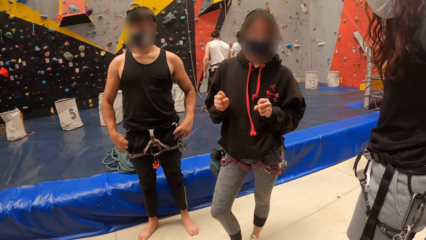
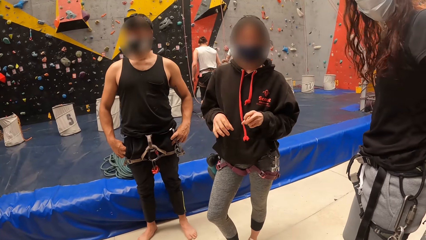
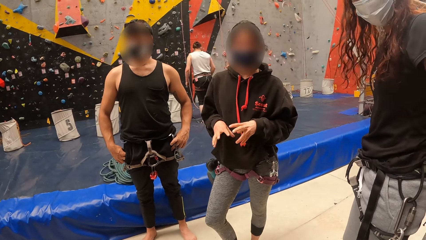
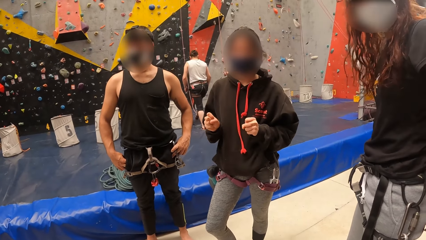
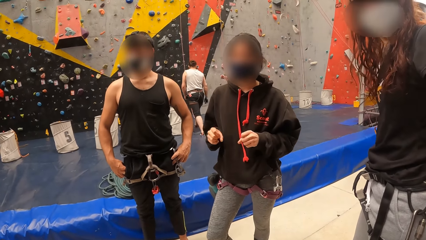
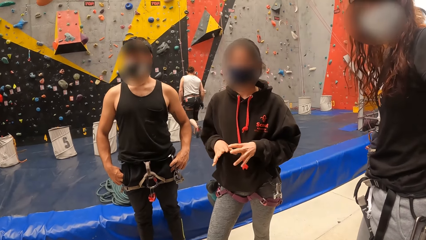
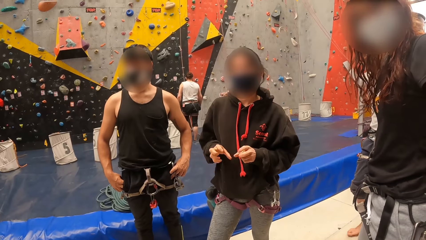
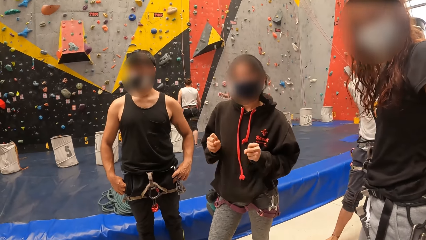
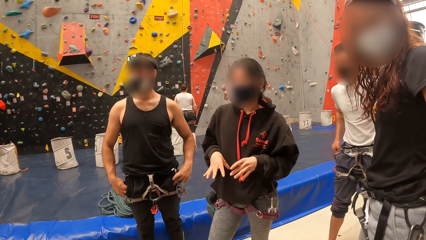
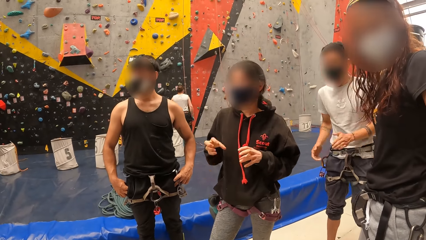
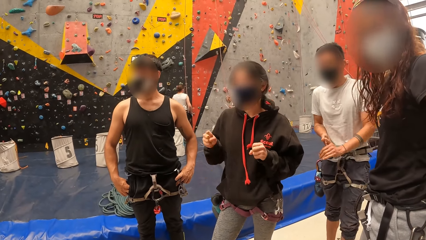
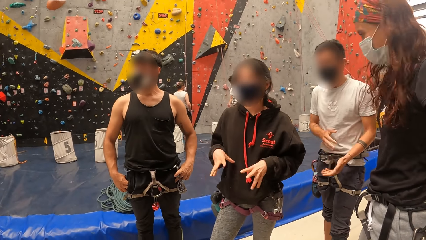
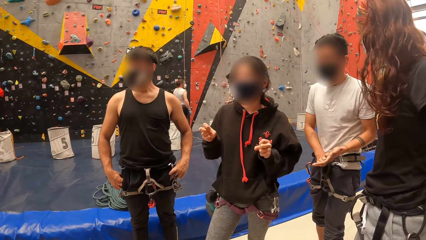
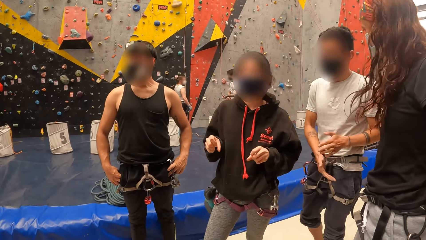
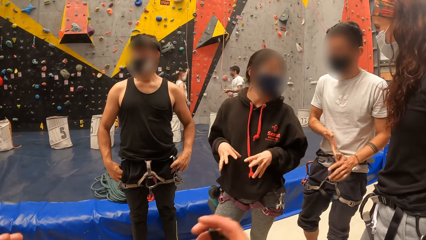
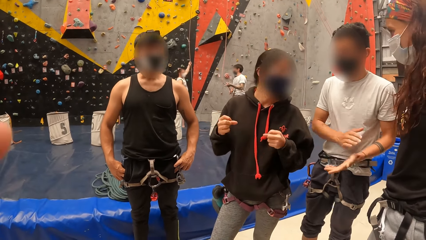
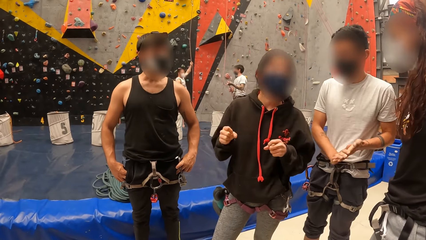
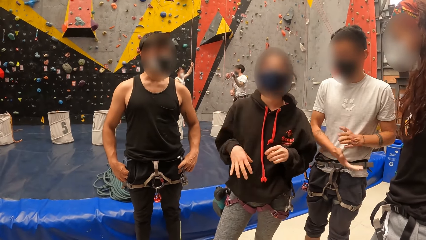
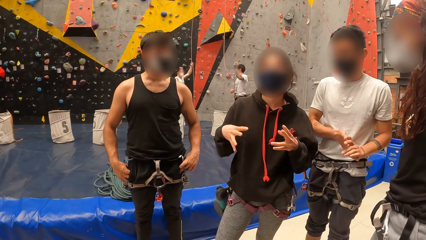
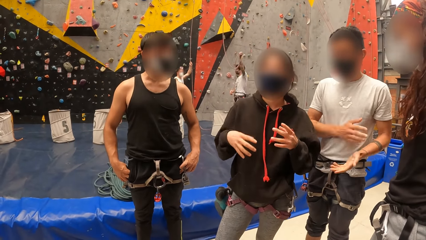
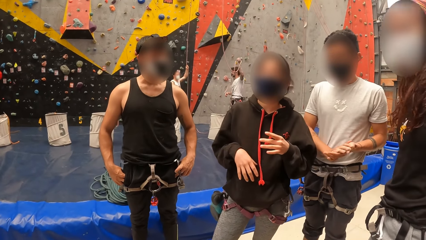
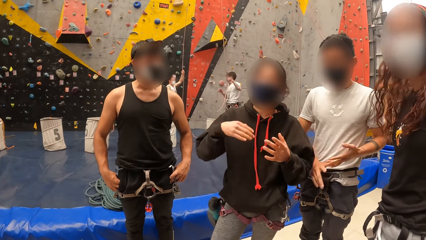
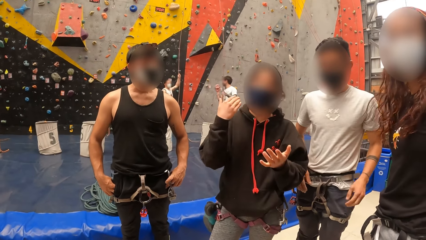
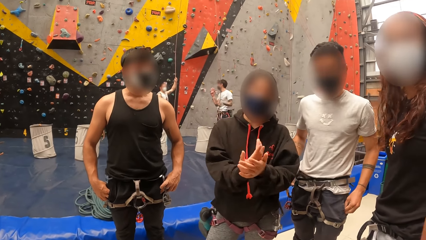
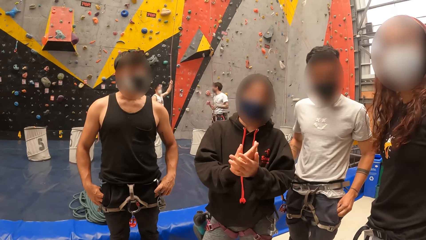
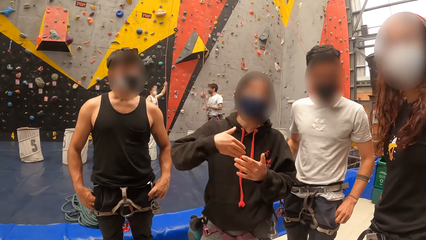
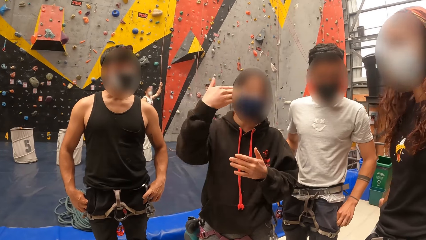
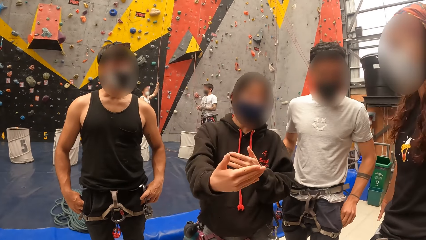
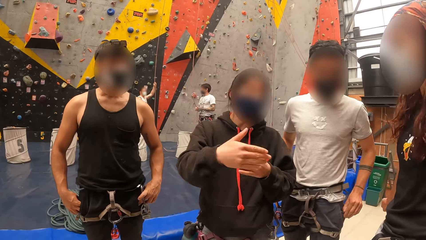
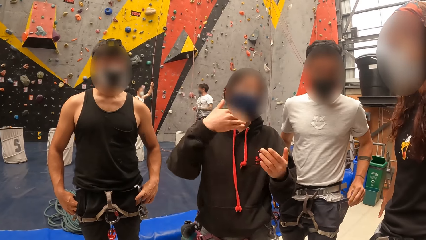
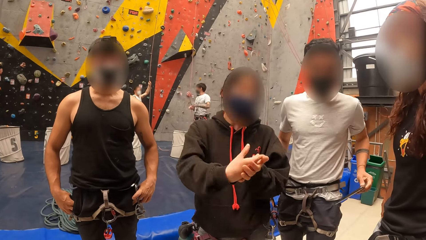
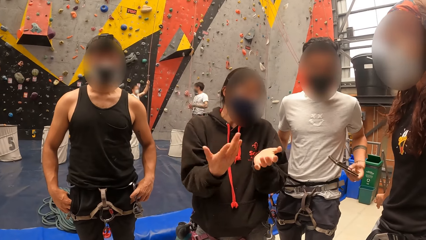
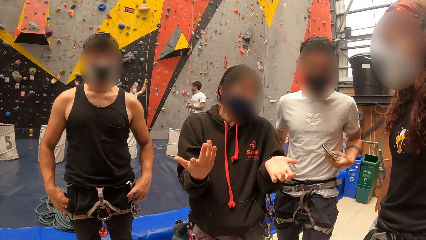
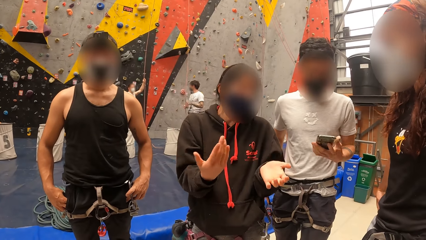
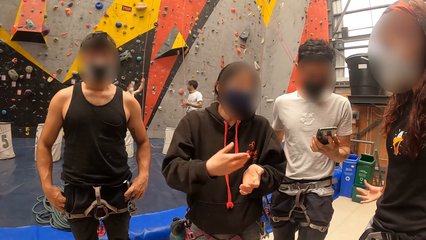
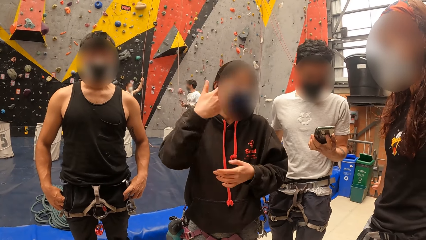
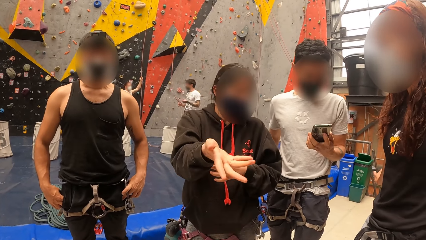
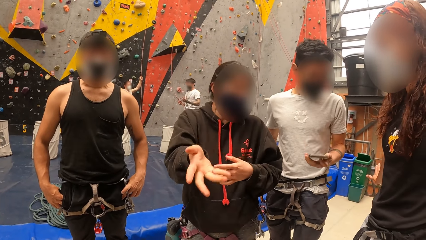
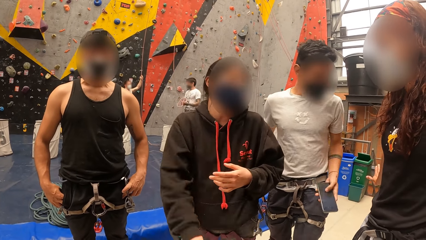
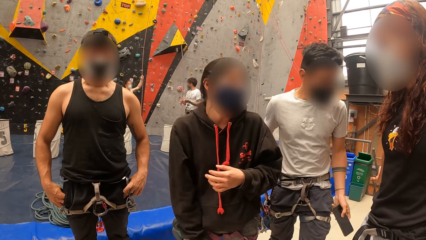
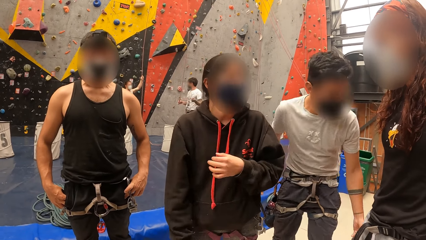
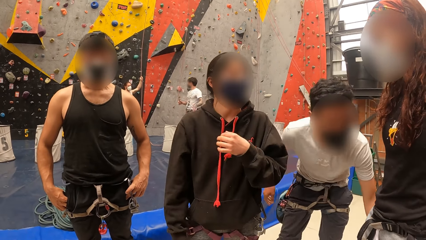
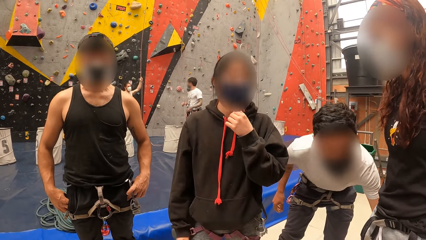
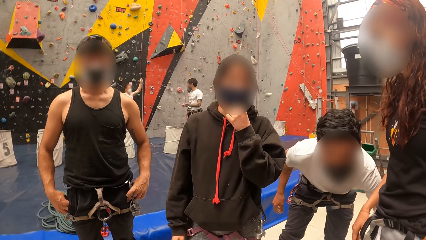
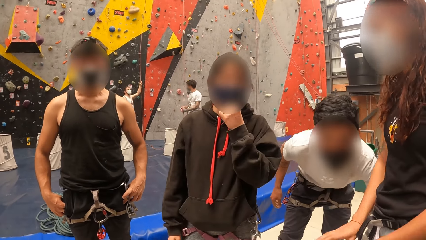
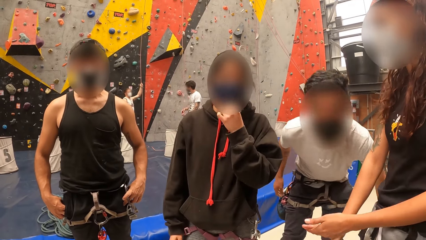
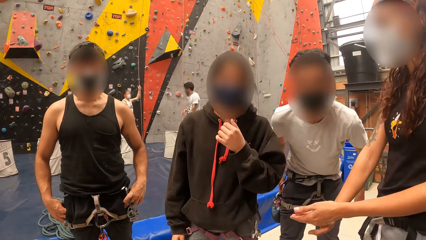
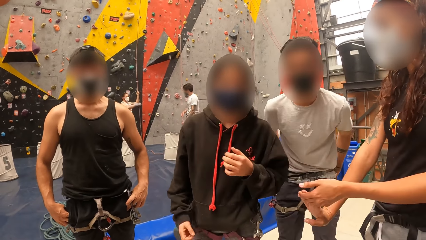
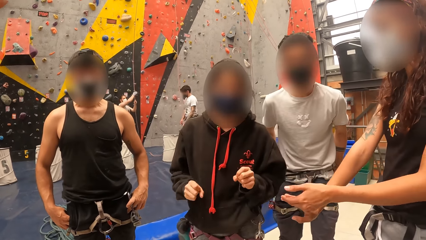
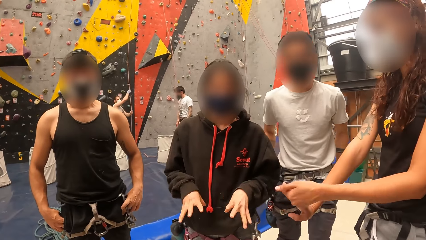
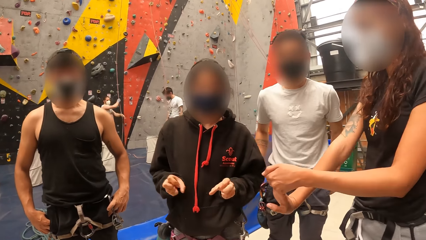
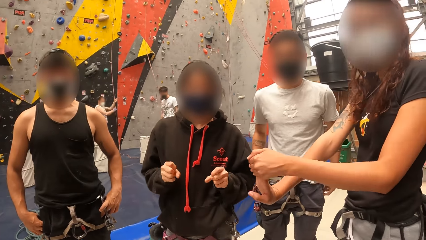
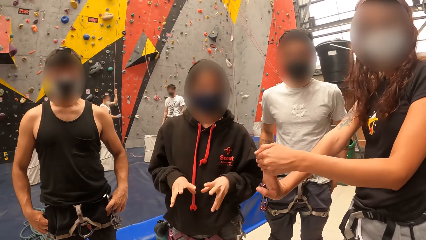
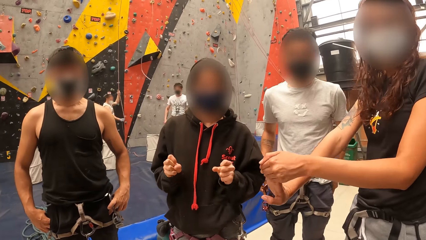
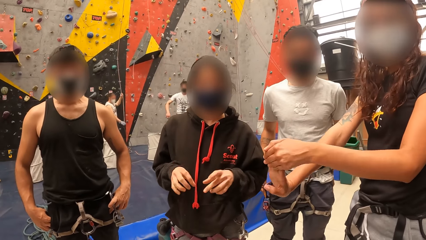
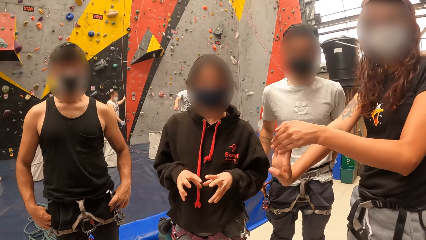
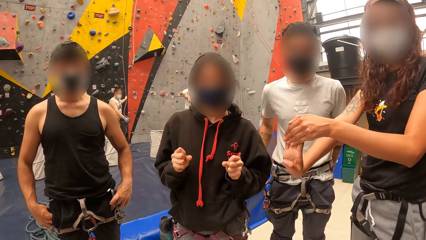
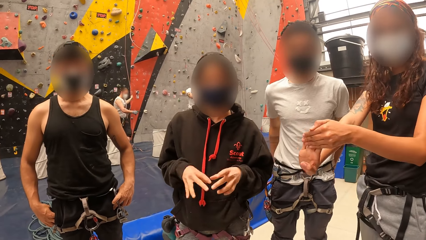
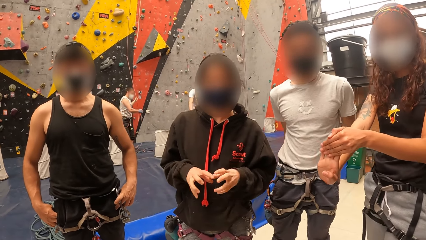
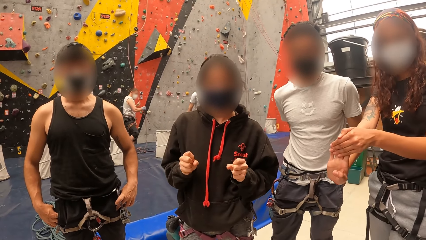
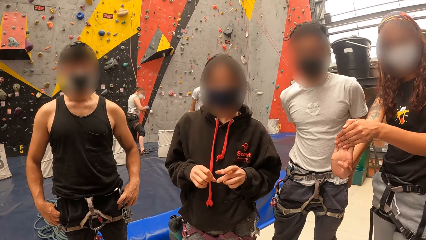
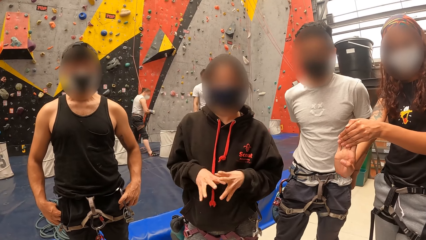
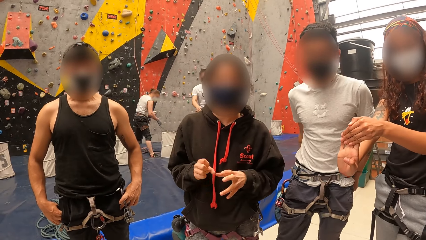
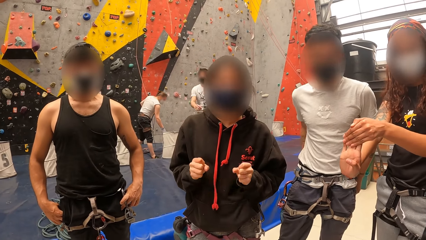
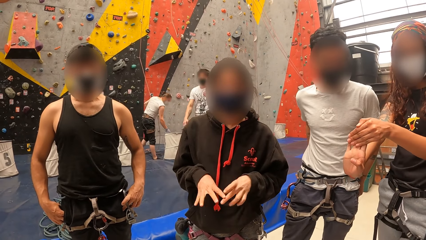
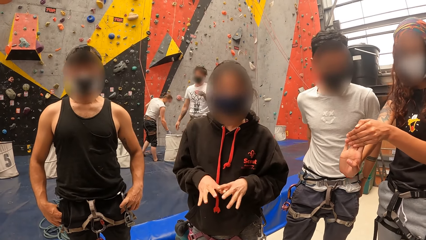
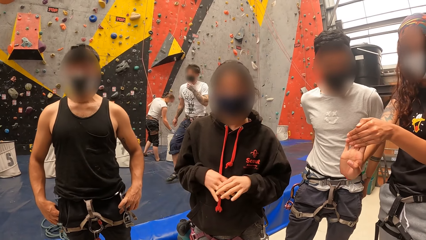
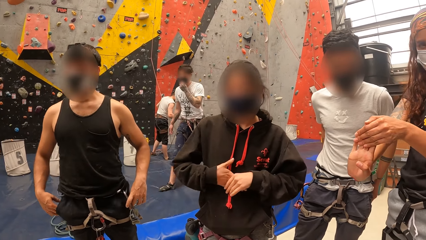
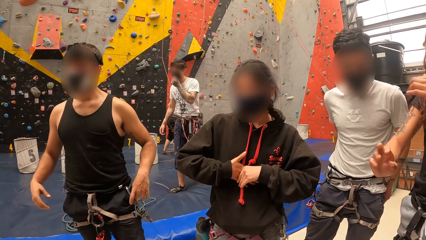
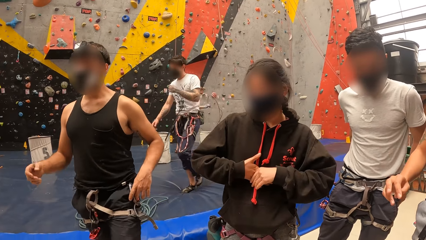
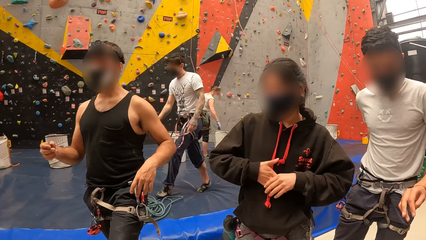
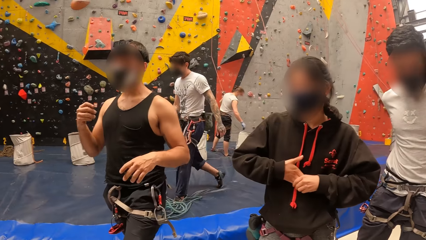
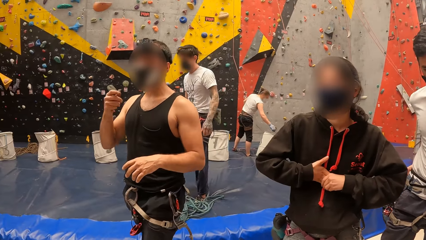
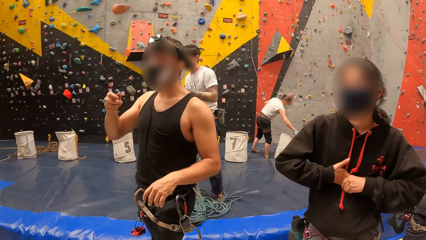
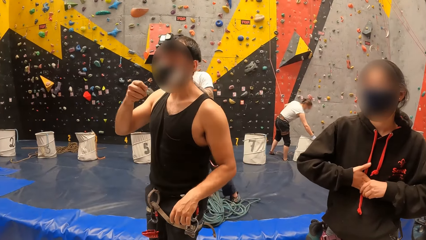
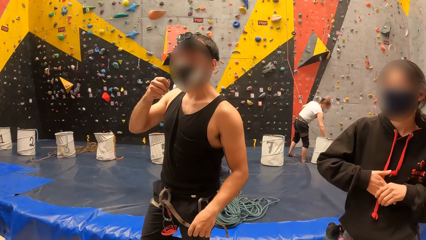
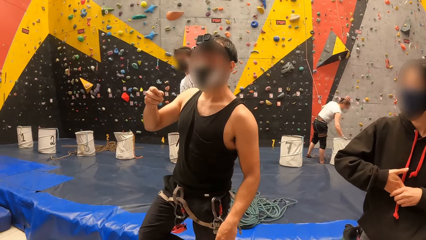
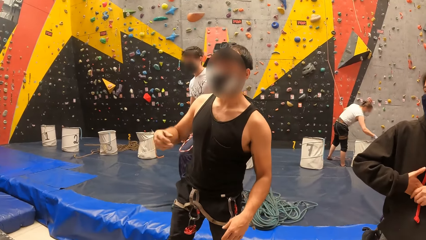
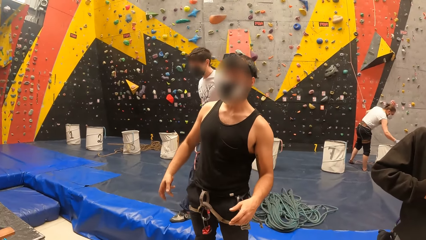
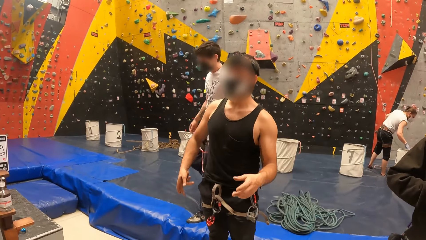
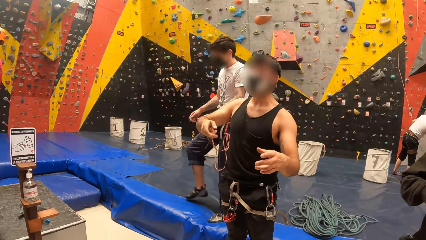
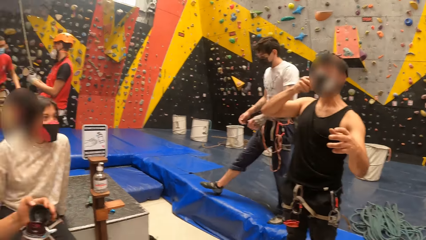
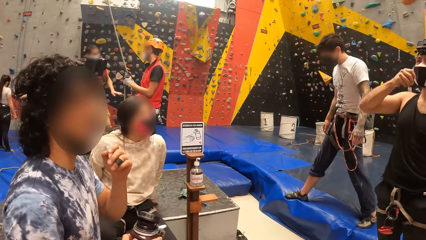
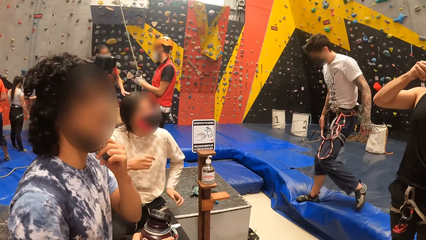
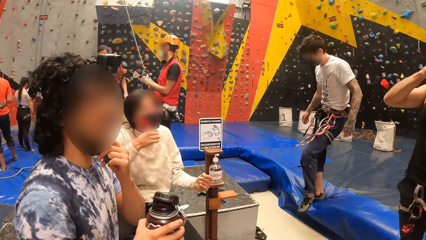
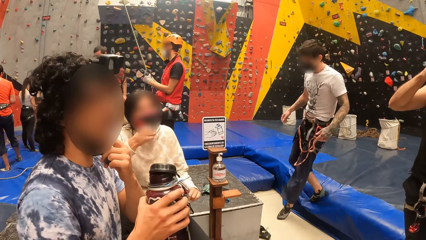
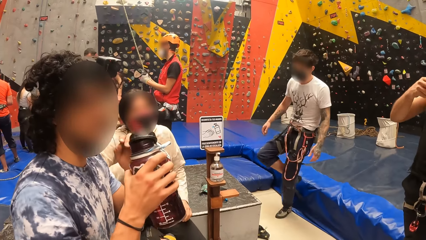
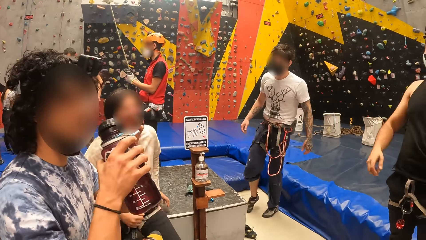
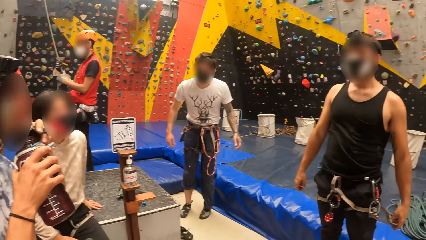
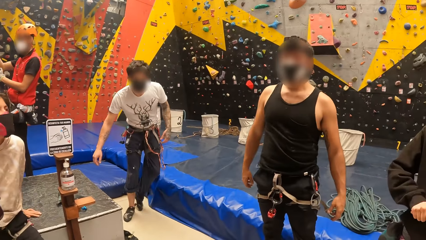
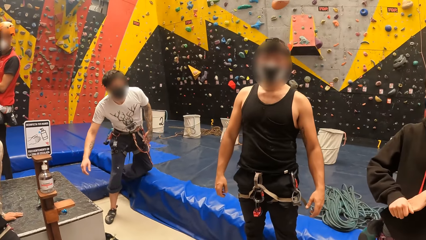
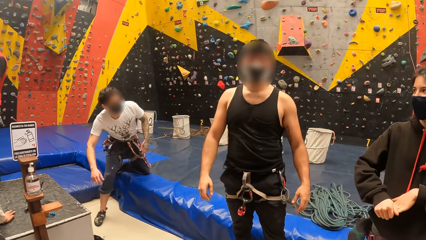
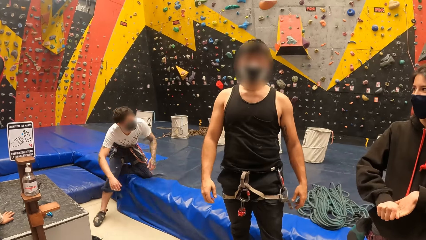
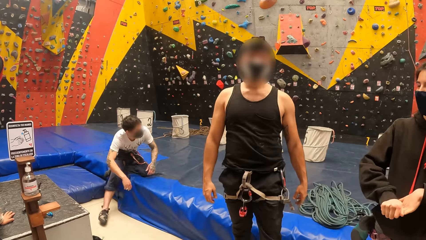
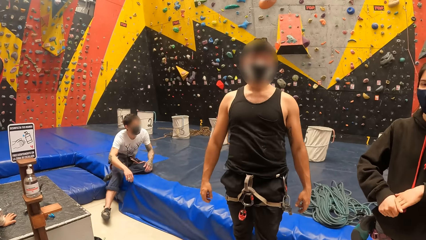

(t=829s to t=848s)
A man looks around the room. Another man looks around the room. A third man shakes the hands. A person gestures with both hands. Another man claps the hand. The third man talks to the camera wearer. The camera wearer talks to the four men. They look in front. Another person gestures with the right hand. The camera wearer looks around the room.
